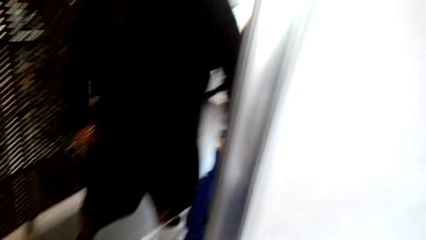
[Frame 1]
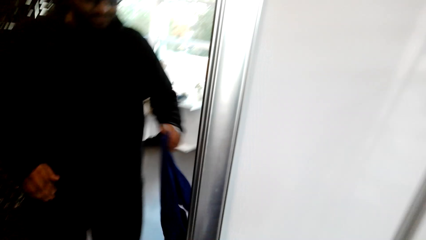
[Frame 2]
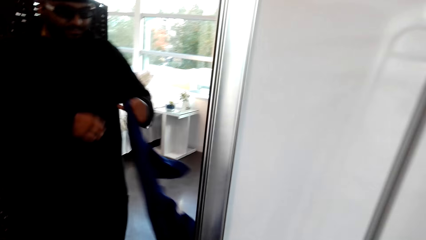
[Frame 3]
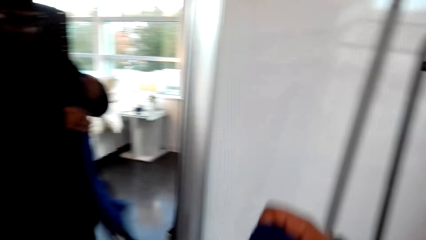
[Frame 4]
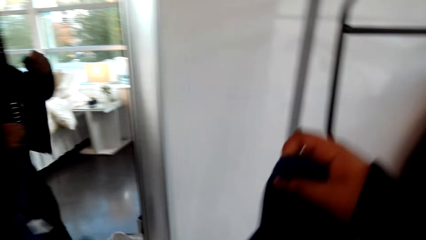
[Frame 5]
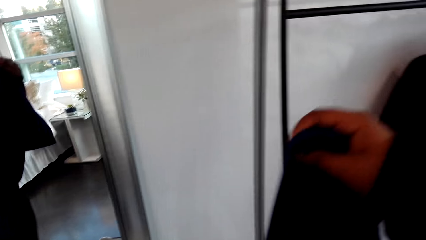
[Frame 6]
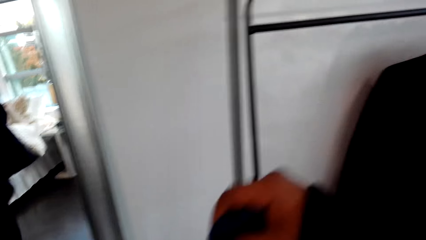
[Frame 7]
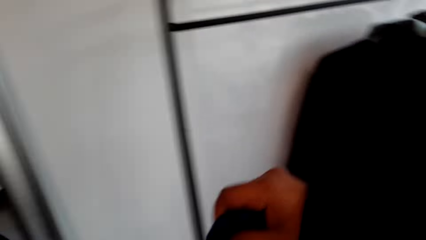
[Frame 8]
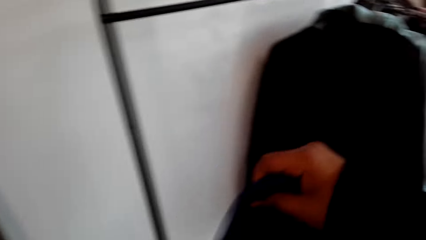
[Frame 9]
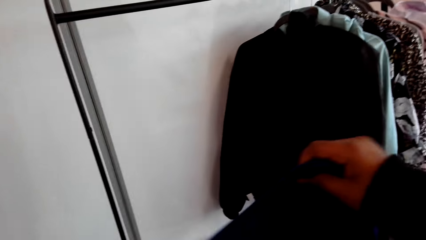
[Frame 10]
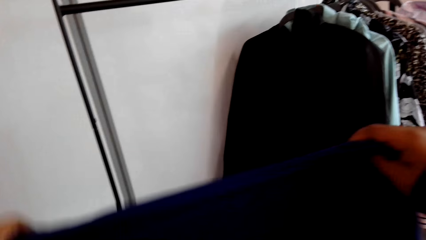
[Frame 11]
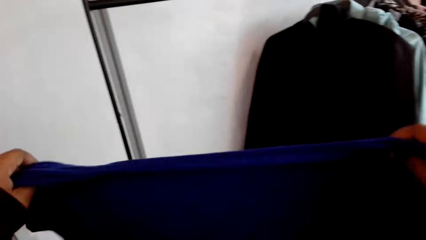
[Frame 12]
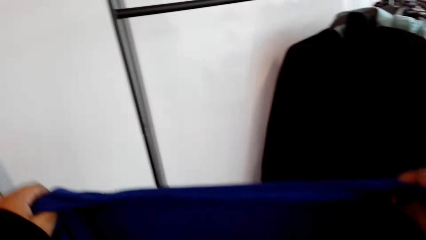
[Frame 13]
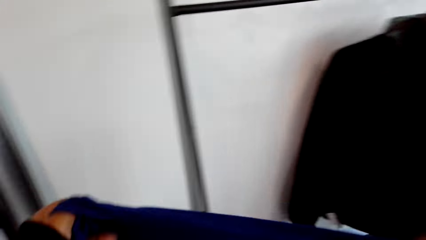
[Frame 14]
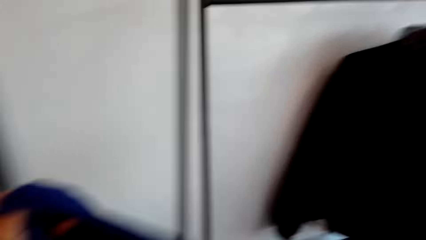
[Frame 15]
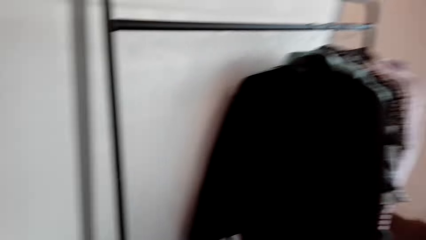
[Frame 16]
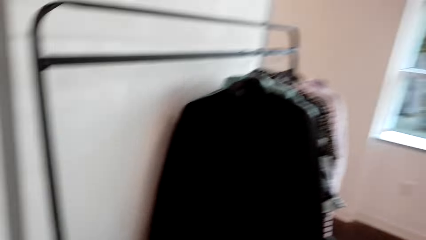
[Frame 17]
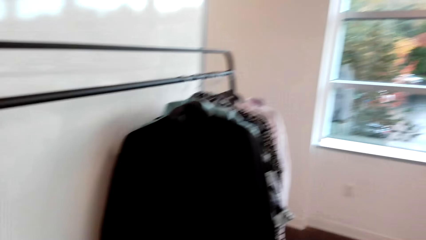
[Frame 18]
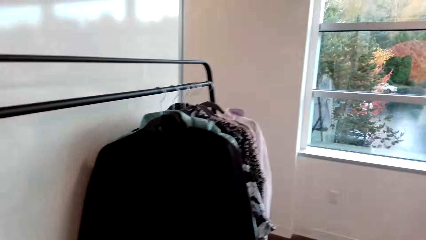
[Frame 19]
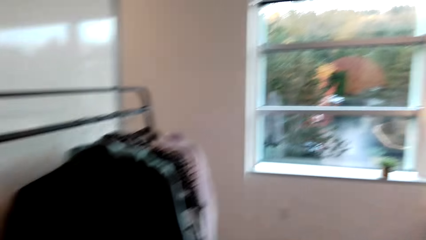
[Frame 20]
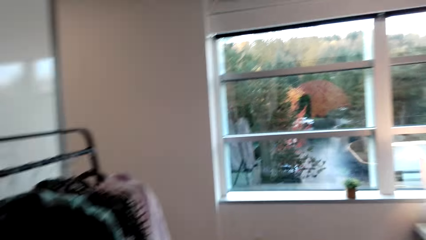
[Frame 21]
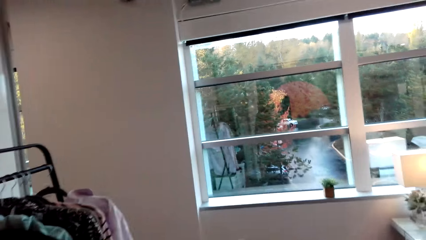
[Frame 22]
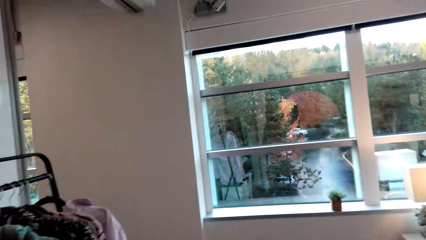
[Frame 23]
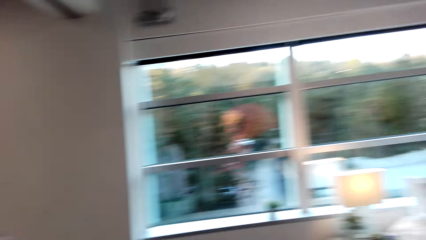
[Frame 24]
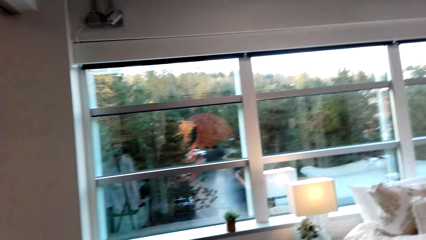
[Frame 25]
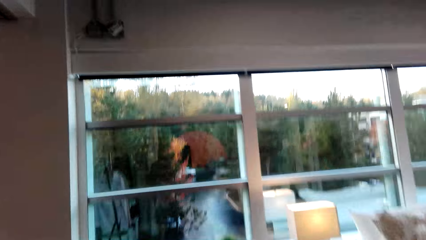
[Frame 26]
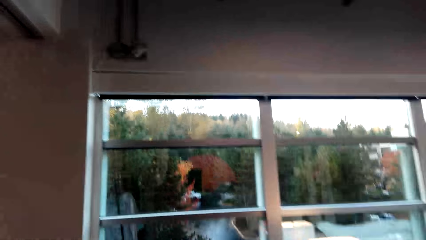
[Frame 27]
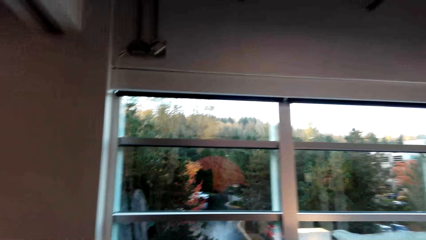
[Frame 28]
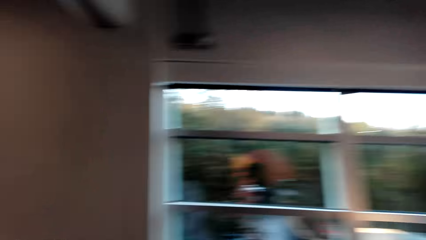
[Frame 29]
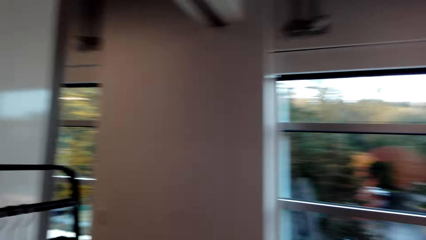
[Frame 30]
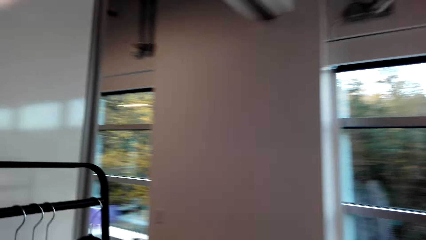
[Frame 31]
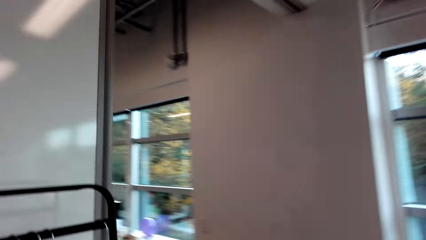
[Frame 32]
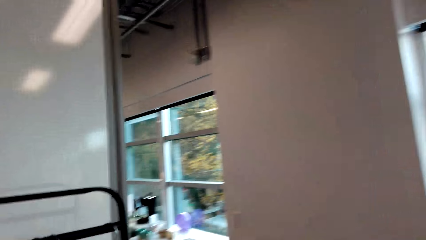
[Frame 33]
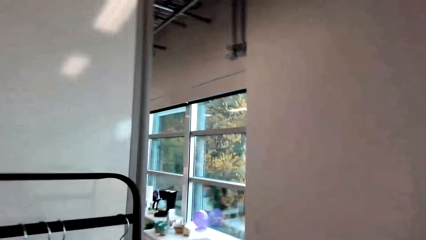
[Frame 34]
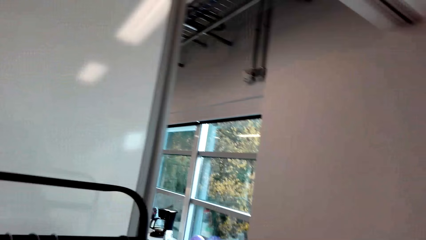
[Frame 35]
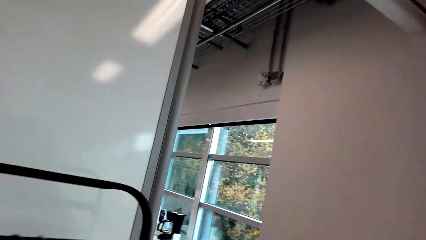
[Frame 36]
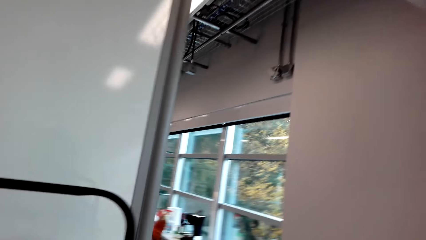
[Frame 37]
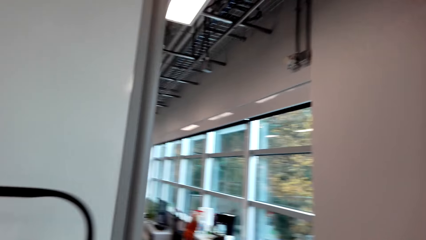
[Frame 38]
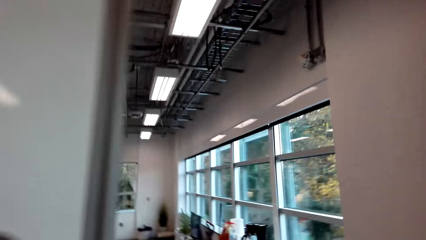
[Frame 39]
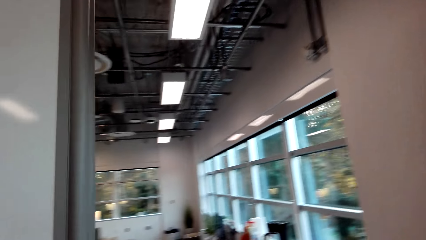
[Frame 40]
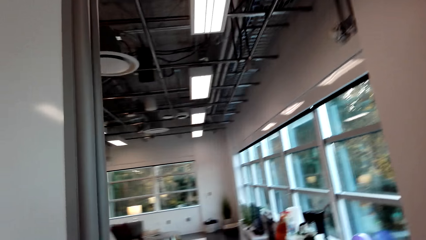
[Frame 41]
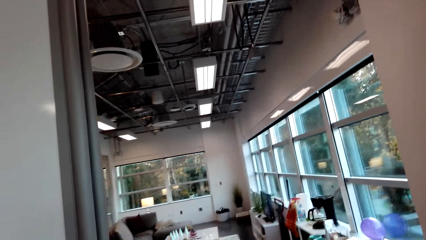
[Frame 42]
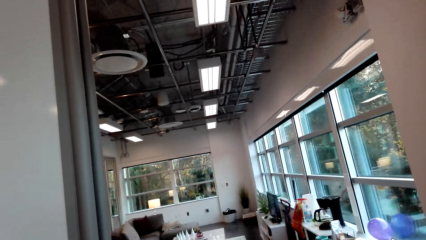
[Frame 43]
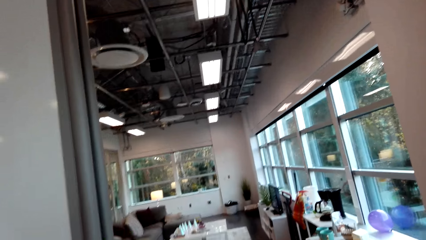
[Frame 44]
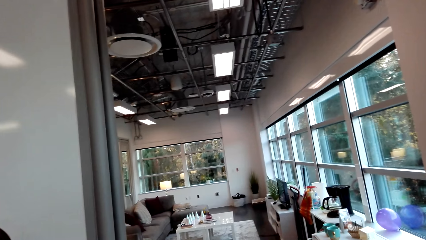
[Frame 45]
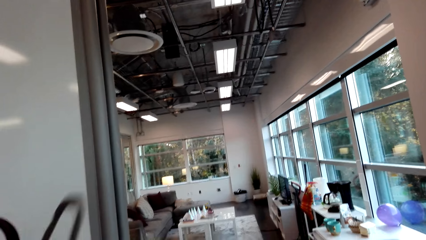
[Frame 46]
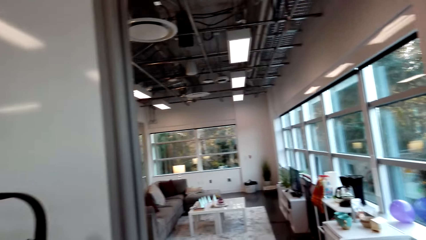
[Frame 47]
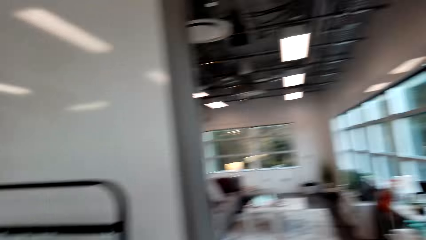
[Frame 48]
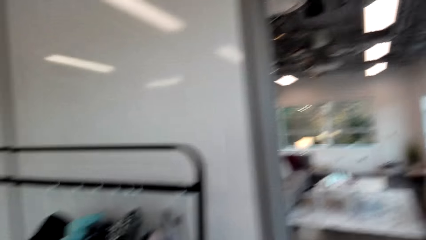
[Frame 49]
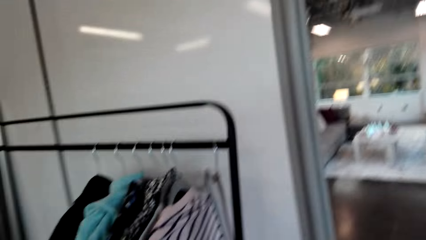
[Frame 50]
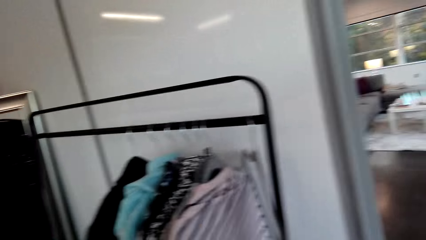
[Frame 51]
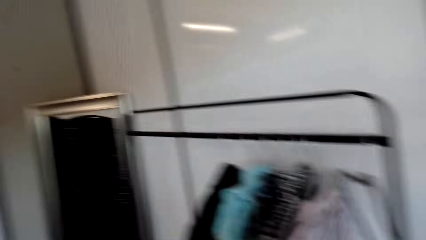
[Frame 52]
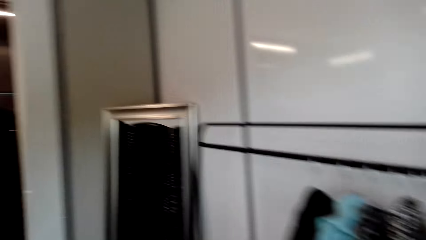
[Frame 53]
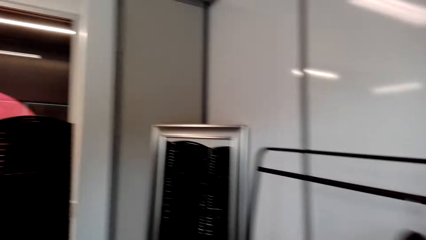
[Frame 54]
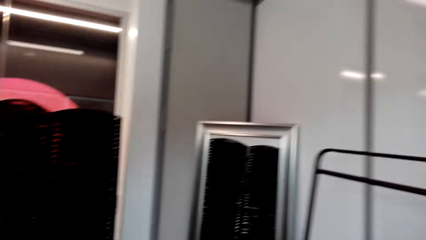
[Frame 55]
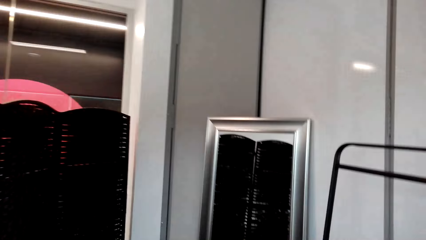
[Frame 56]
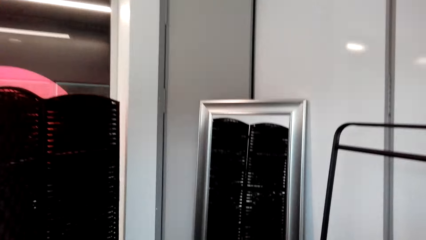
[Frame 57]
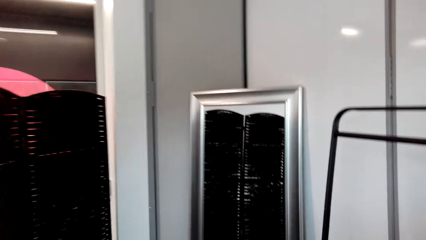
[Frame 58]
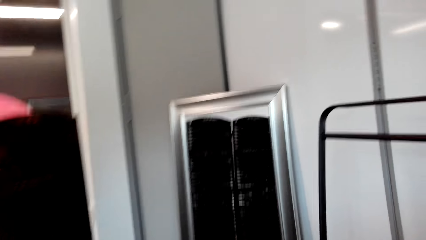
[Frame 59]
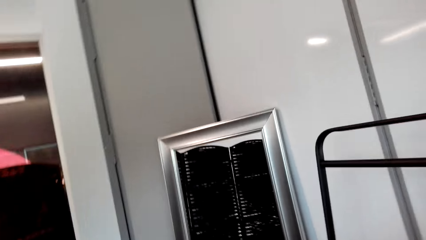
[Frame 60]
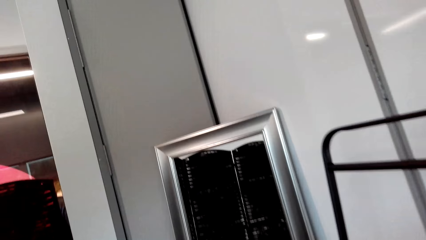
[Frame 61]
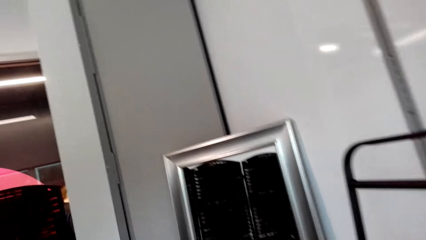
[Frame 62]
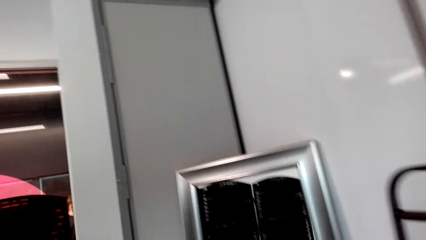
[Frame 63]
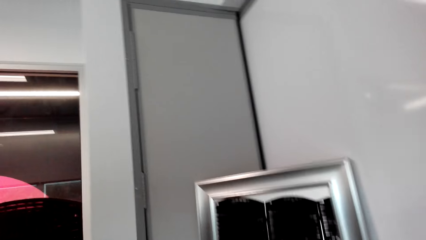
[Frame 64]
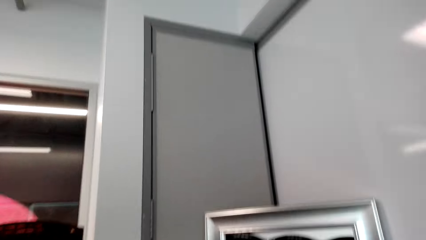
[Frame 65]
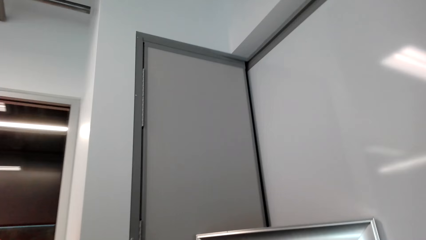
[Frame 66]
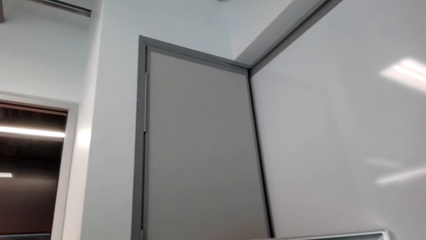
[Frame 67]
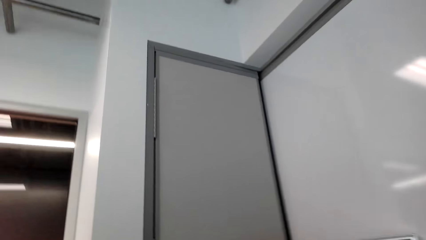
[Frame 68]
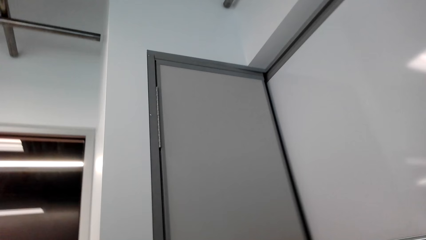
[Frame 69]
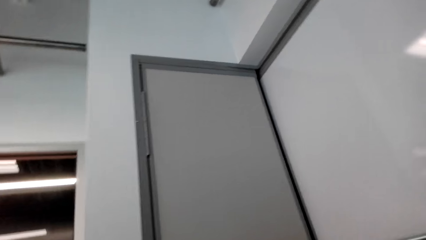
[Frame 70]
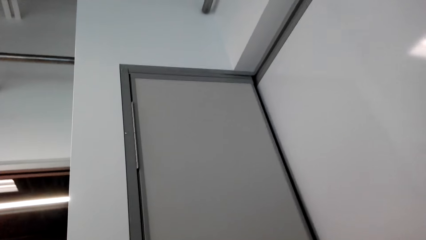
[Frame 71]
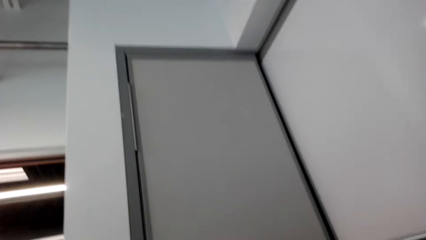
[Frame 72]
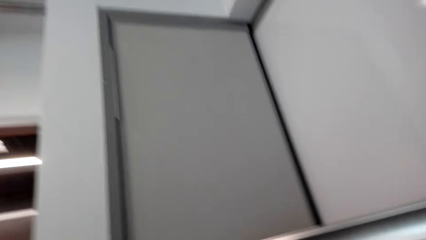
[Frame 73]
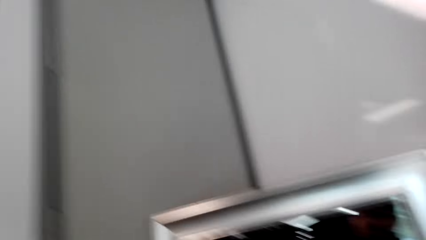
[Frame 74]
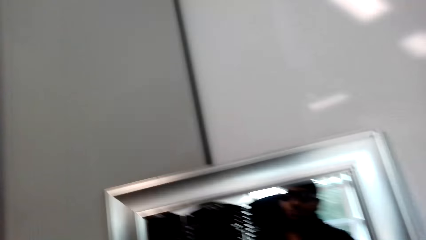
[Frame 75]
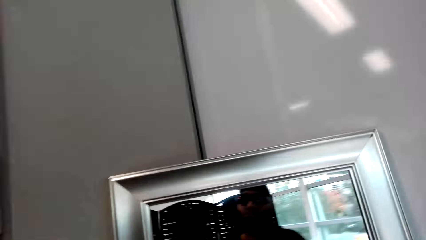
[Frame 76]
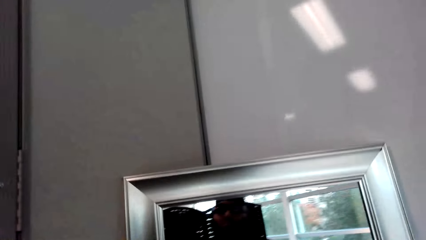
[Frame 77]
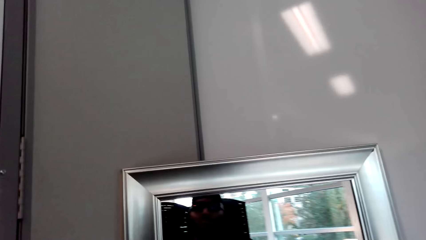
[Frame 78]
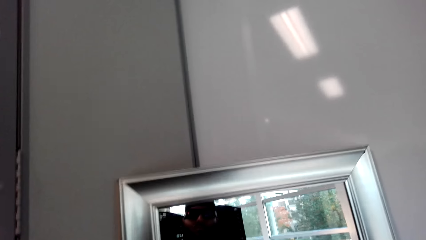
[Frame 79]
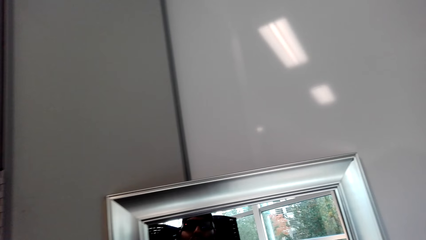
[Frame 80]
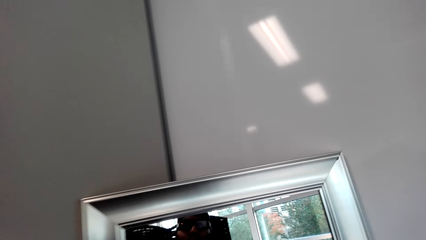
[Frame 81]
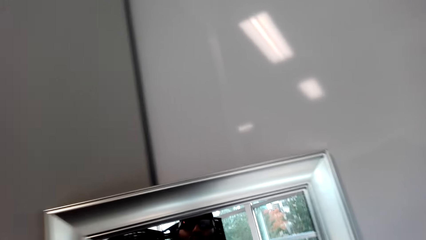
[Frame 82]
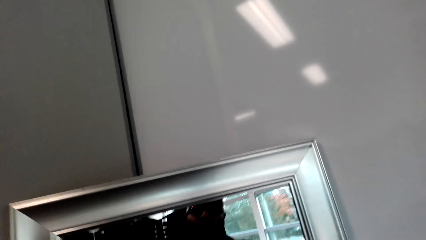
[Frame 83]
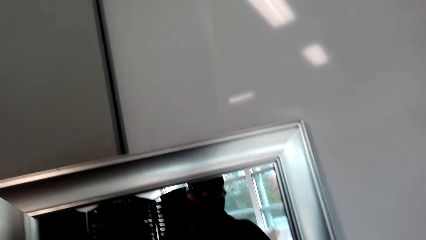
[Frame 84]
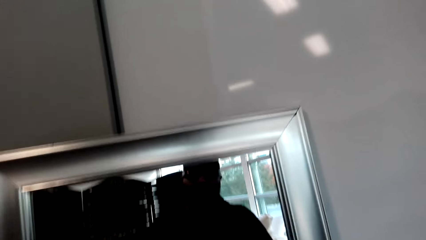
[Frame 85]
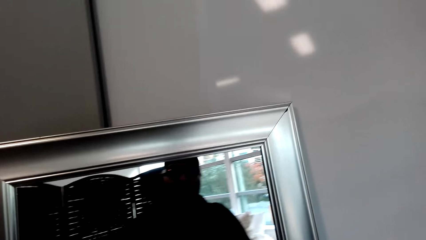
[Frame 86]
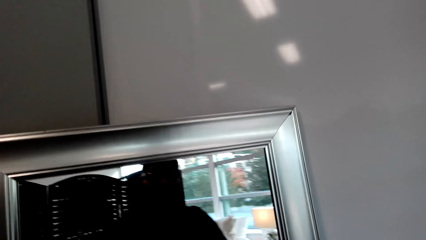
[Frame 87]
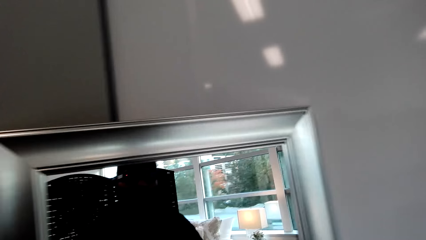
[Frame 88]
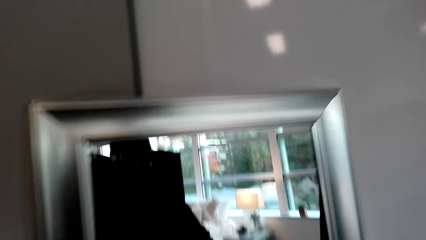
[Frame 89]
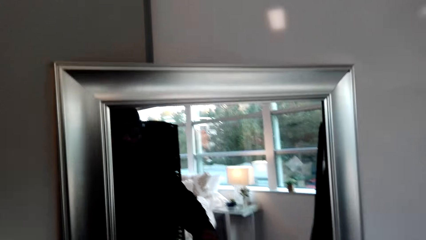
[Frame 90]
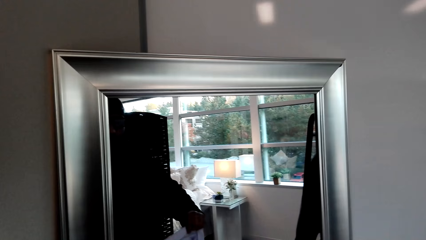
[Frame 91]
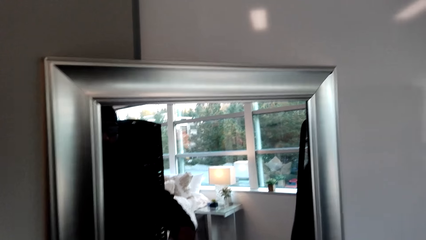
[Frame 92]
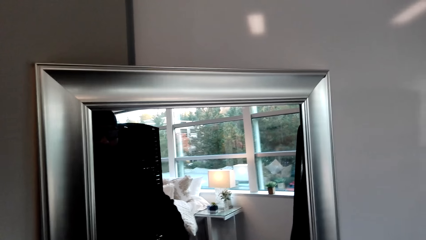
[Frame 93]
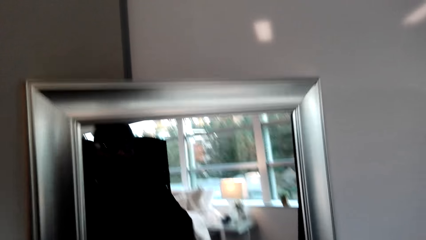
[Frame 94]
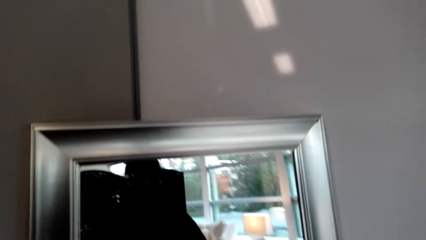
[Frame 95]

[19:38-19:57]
The camera wearer takes a garment in the laundry bag. They hold a cloth. They look at the window. They move towards the sitting room. They hold a hanger. They look at the rack. They look at themselves in the mirror.
